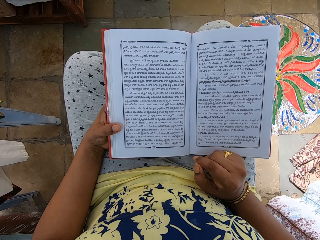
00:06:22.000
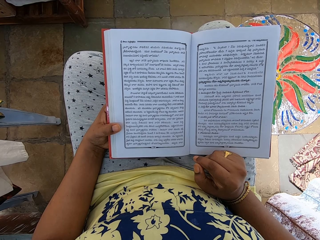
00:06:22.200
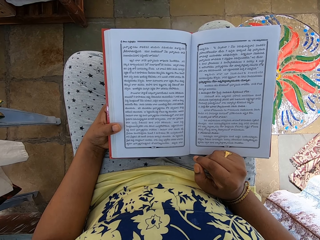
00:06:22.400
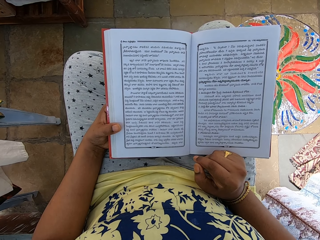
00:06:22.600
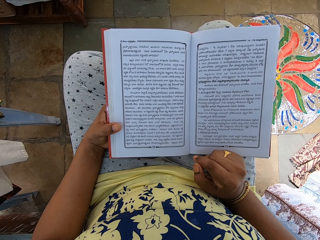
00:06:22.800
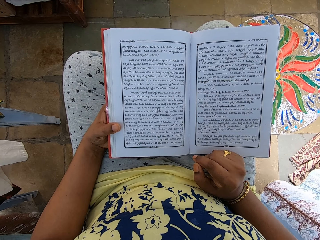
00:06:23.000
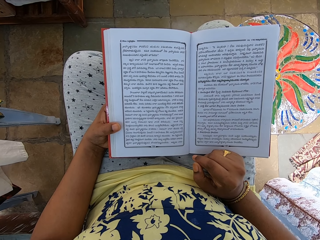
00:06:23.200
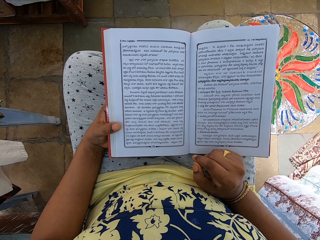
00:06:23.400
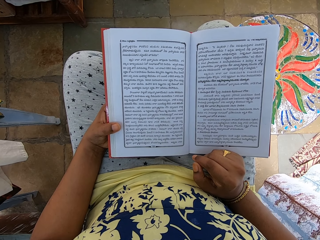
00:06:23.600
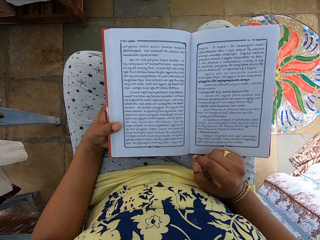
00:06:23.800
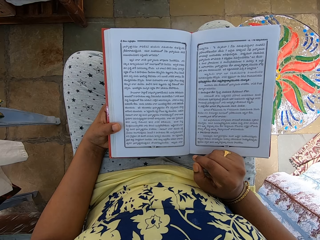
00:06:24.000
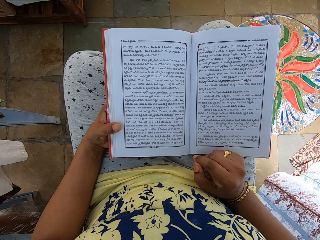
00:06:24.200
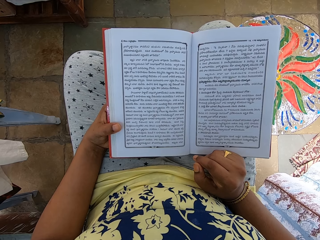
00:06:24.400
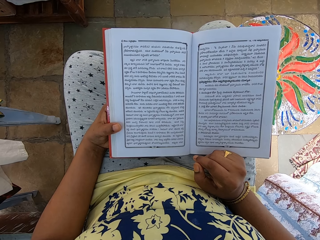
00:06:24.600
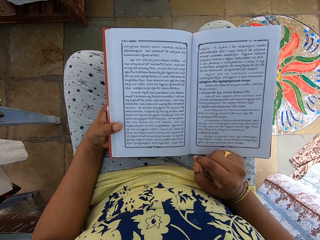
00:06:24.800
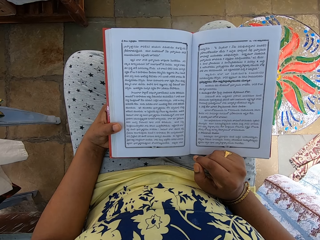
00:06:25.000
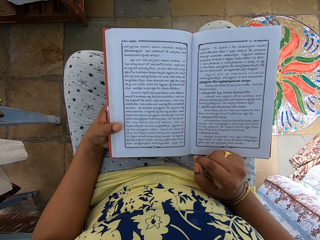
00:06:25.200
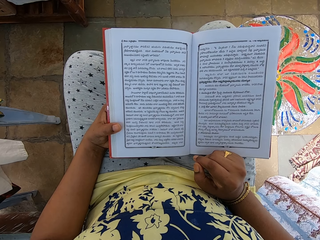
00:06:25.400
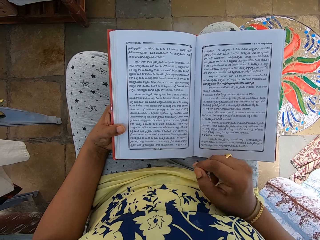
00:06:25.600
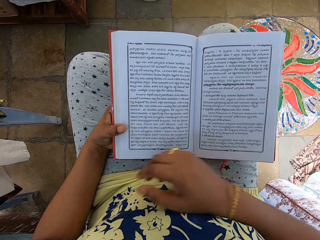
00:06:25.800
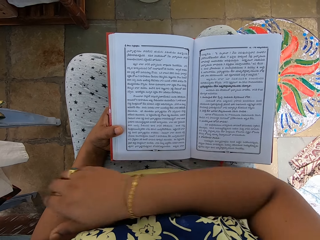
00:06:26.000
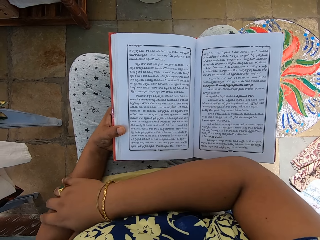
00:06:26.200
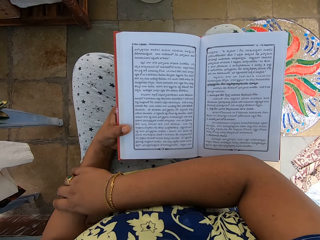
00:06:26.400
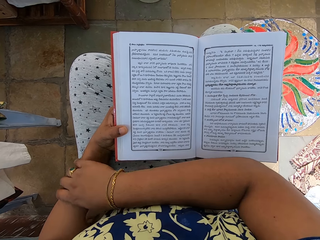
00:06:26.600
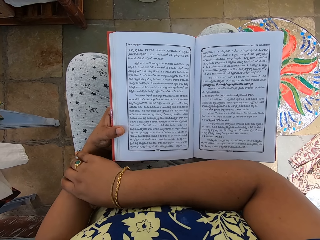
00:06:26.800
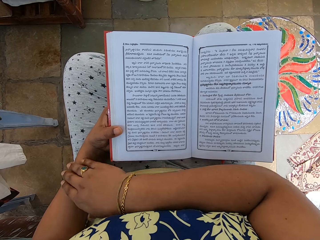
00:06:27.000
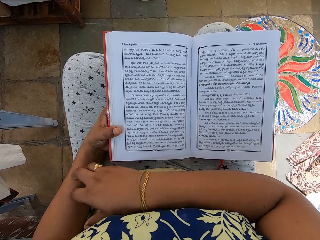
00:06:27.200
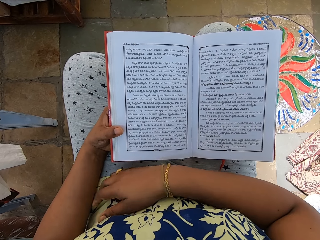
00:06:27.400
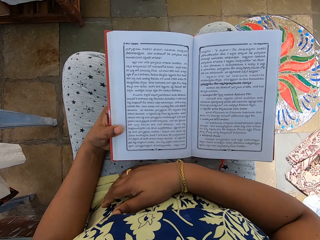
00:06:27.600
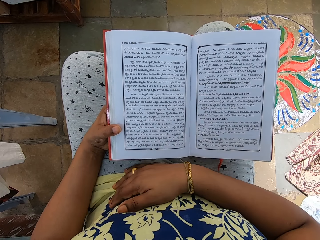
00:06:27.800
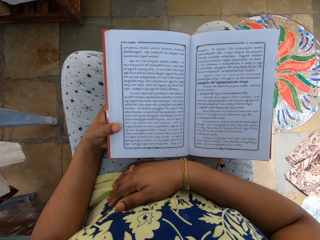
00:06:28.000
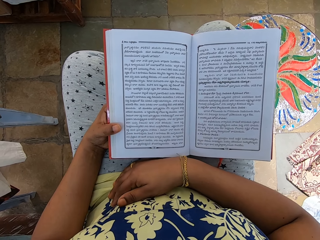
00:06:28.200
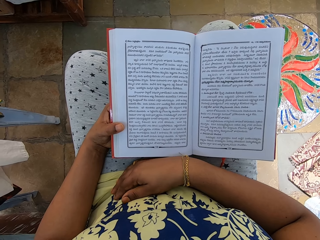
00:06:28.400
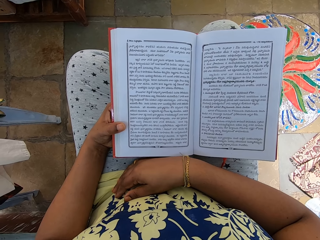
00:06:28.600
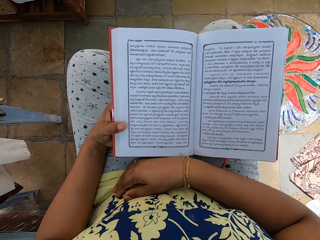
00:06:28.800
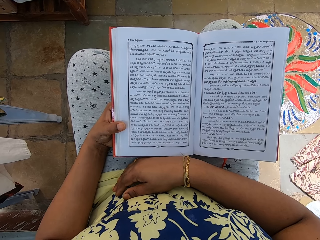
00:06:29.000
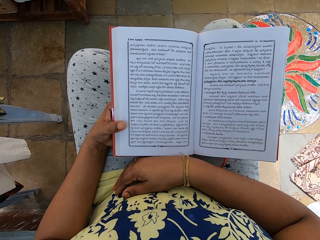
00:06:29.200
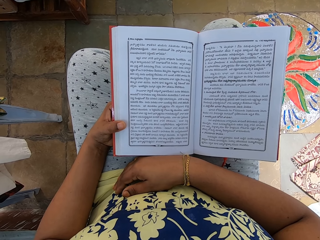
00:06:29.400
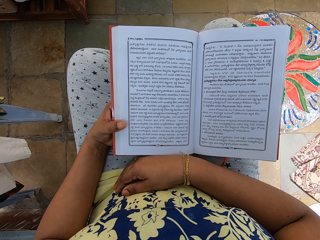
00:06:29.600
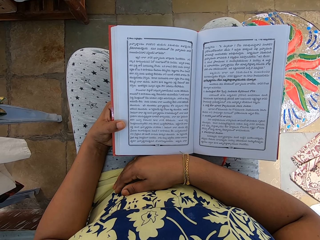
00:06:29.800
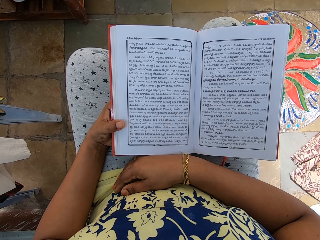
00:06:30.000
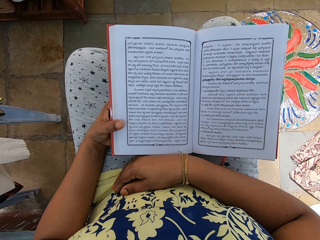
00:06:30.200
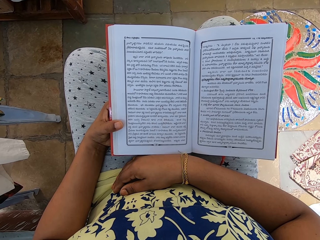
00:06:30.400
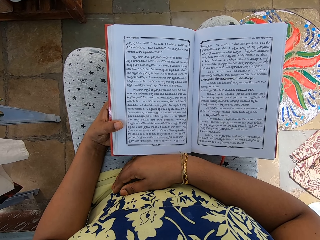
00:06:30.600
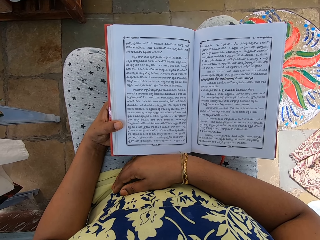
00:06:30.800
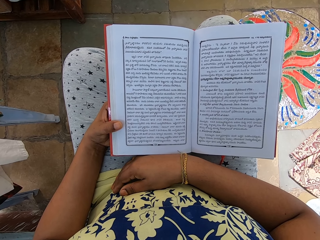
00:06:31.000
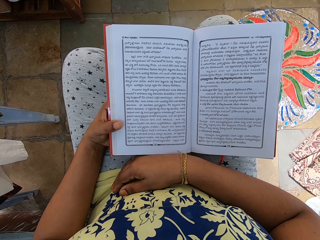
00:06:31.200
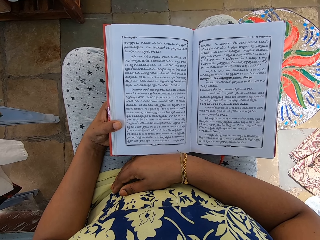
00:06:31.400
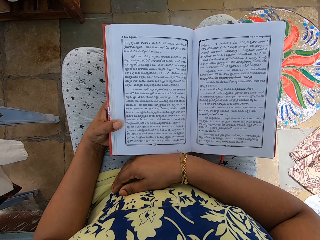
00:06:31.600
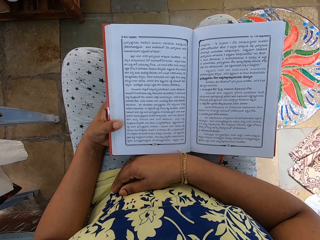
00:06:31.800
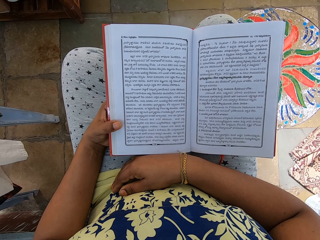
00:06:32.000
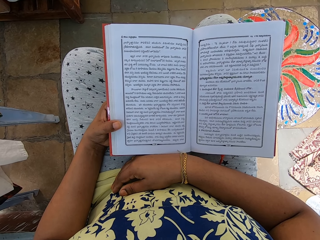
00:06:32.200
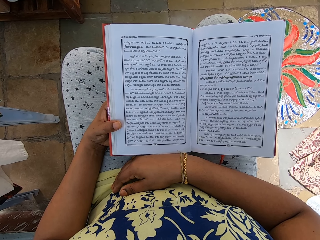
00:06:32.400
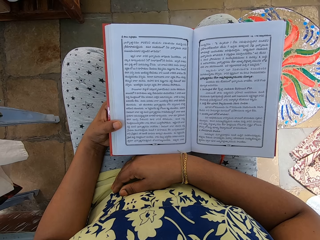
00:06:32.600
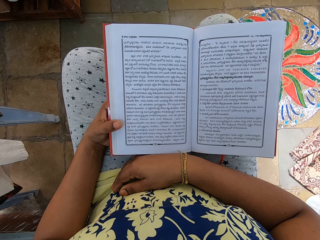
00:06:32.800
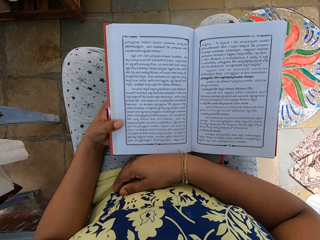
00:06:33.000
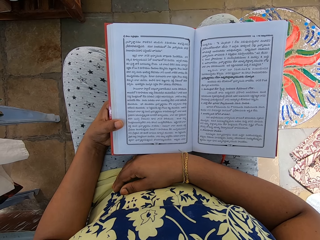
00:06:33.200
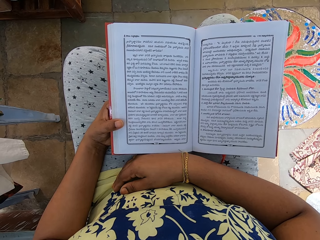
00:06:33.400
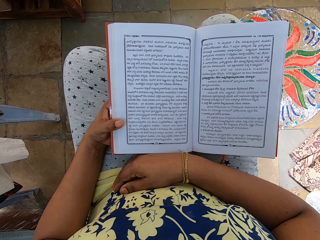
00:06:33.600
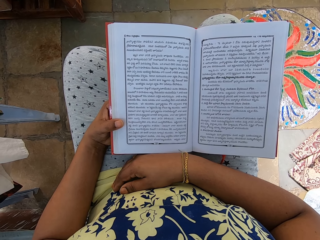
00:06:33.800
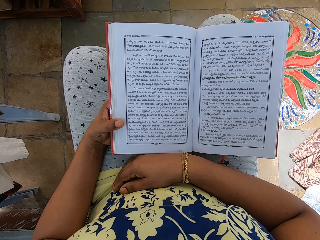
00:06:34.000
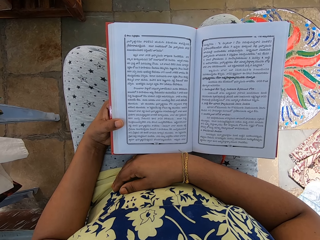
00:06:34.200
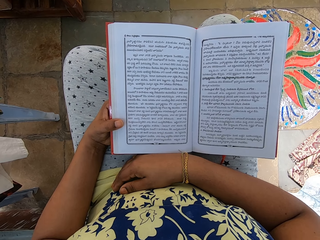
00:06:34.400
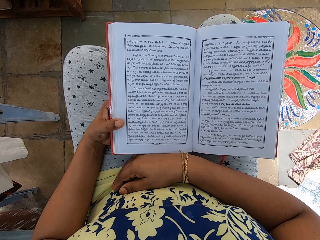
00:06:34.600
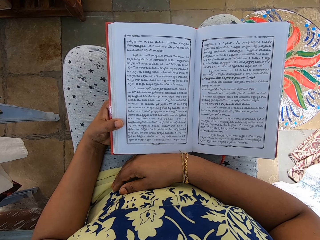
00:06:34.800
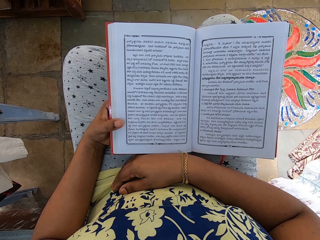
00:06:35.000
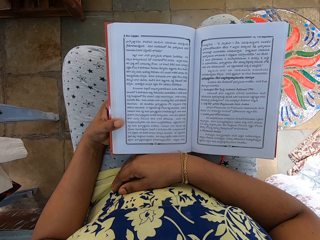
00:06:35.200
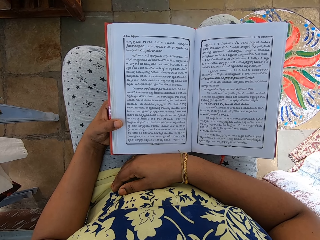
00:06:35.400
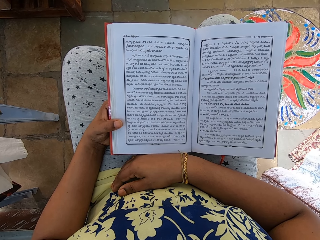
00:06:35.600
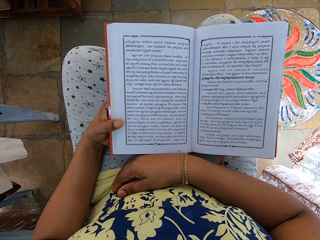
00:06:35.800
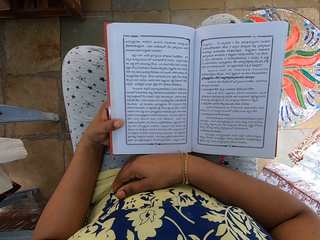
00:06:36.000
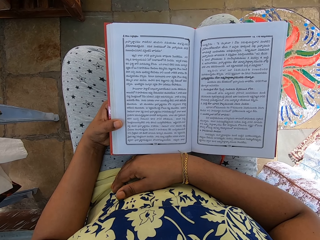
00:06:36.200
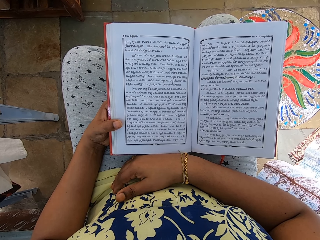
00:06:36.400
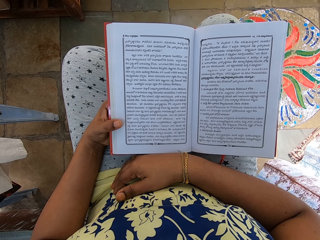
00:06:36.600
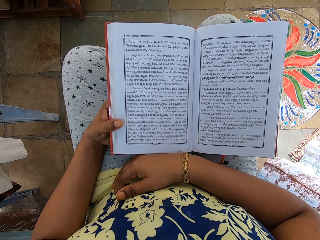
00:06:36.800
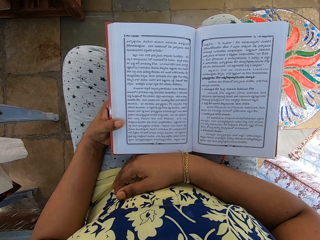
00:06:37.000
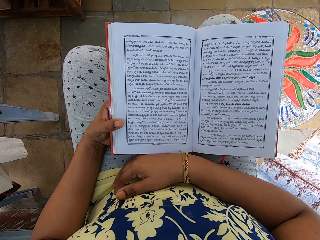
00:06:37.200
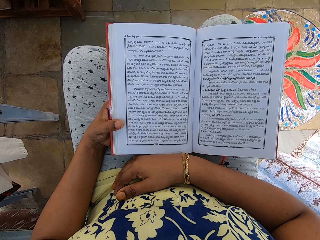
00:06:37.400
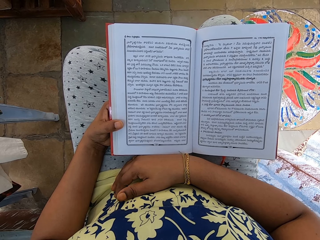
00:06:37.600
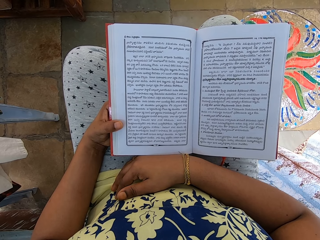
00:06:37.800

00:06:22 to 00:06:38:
The camera wearer moves the right hand. She touches her left hand with her right hand. She holds the left hand with the right hand. She places her right hand on her stomach. She holds a book with the left hand.

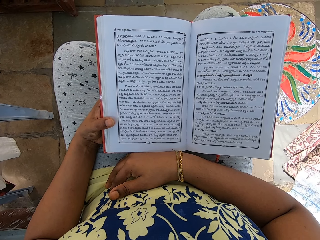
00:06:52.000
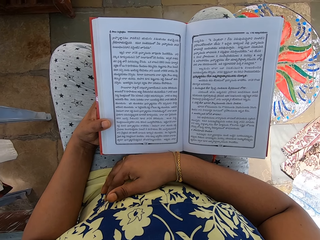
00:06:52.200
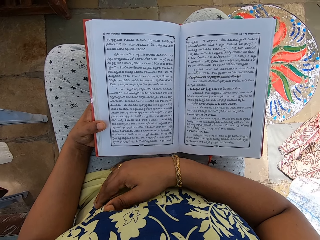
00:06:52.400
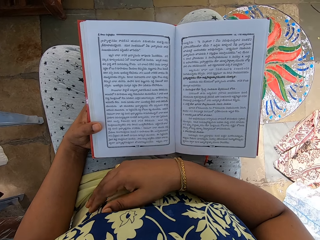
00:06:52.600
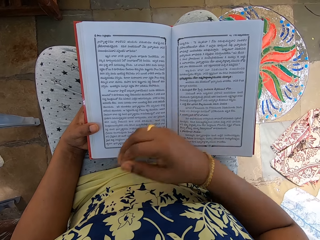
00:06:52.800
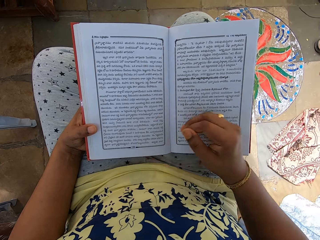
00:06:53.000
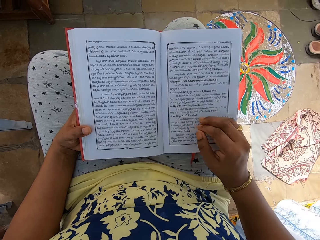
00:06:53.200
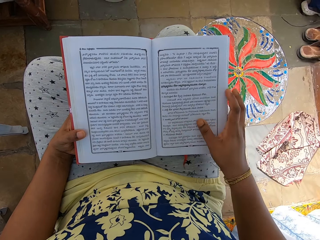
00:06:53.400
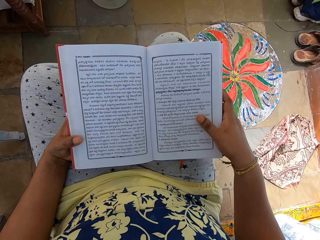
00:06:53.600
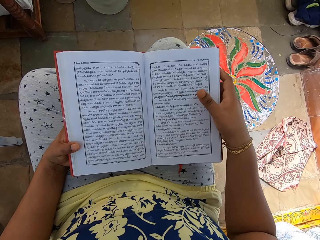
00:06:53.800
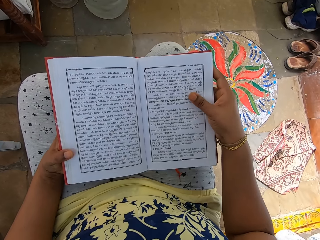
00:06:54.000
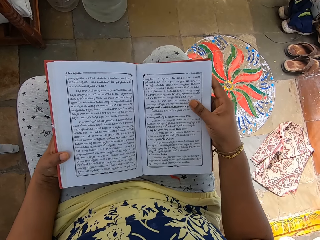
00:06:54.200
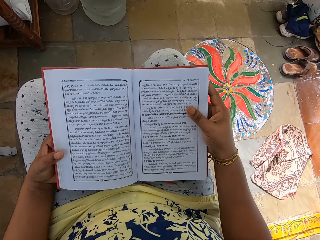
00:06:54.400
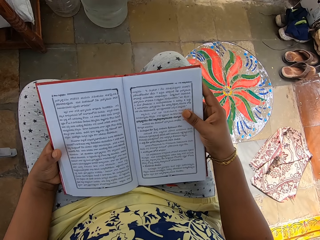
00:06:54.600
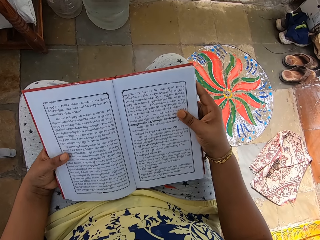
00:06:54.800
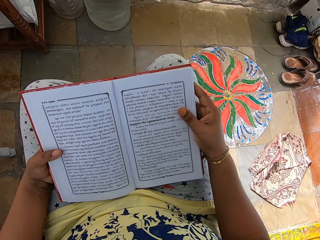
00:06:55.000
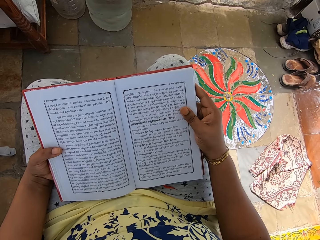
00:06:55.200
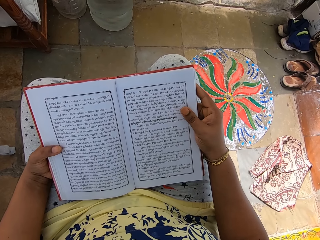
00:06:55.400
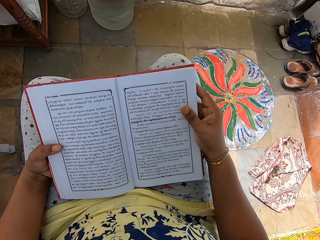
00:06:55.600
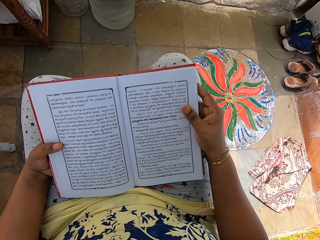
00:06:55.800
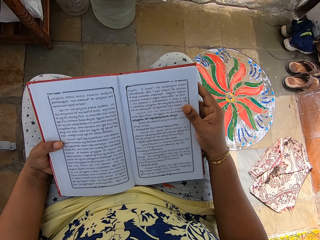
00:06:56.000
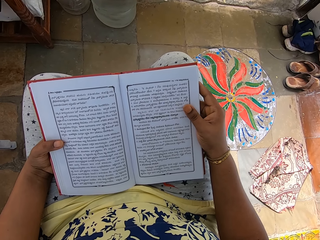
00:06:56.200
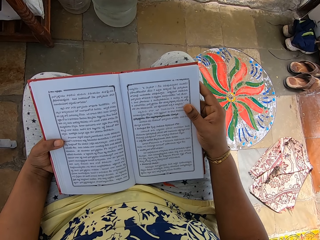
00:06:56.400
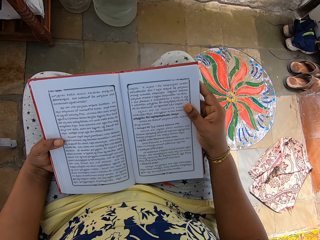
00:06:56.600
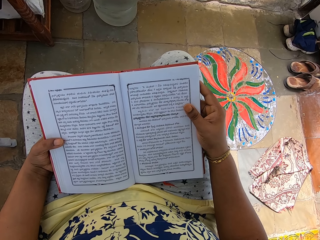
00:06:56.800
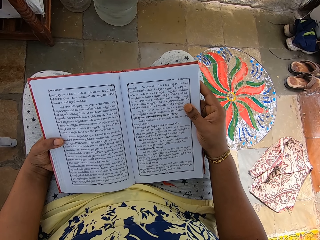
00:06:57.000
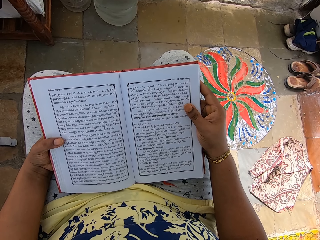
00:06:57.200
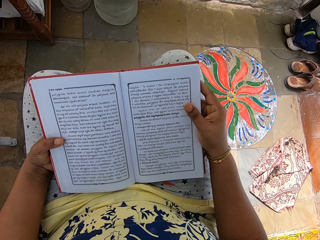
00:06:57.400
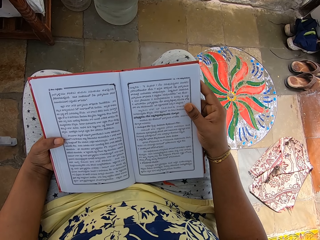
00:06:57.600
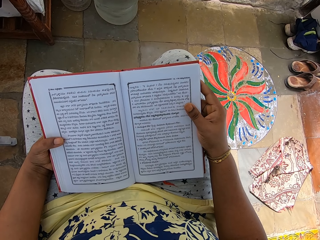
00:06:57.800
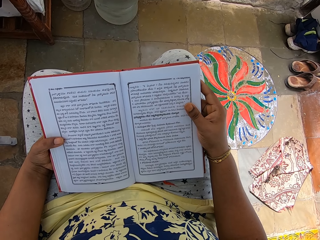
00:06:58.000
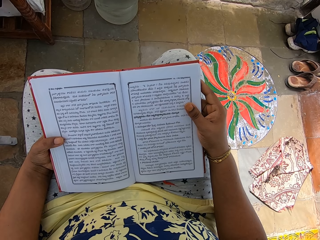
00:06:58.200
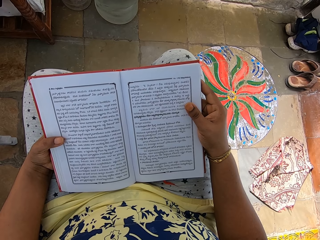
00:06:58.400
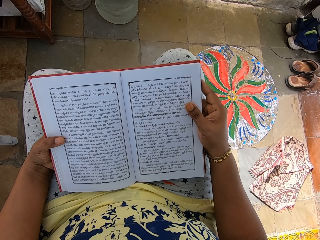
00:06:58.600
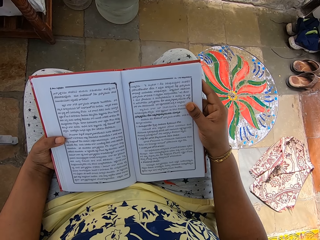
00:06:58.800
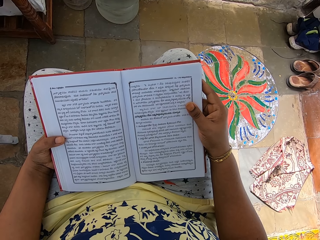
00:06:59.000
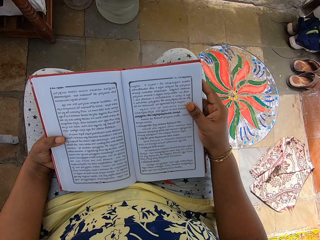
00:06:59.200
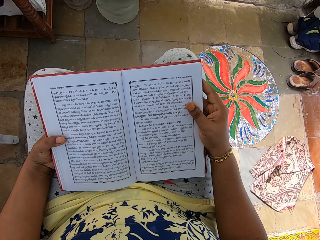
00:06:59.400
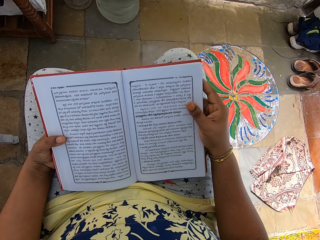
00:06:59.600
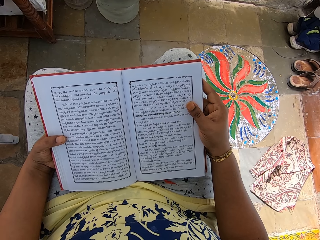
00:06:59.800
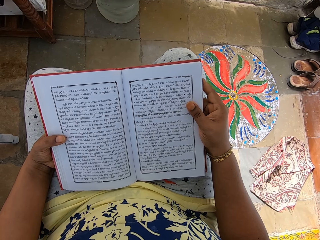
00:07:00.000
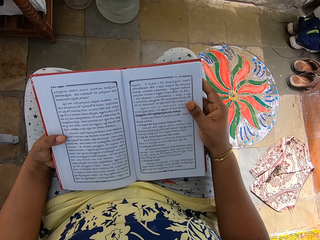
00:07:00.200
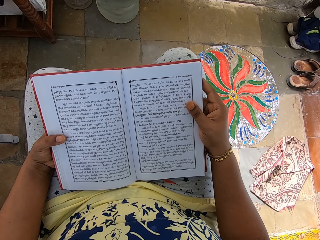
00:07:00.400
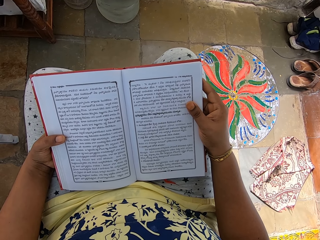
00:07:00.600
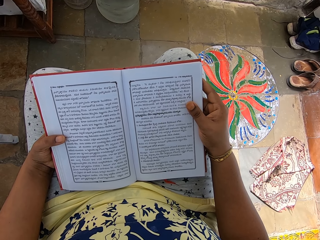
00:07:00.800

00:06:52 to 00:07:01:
The camera wearer holds the book with both hands. They place the right hand on the book.
